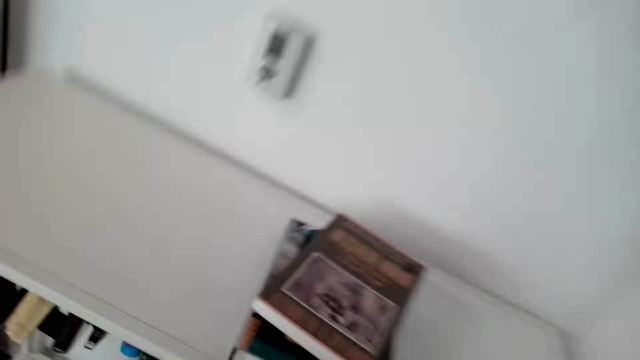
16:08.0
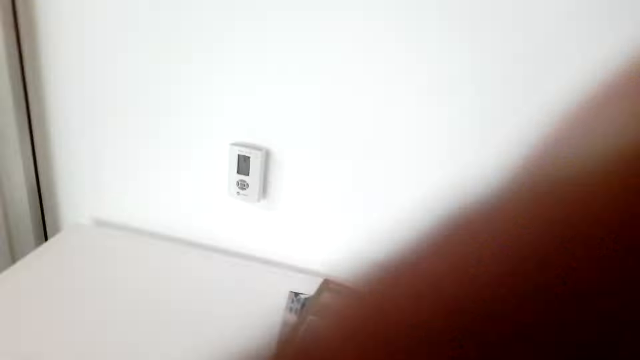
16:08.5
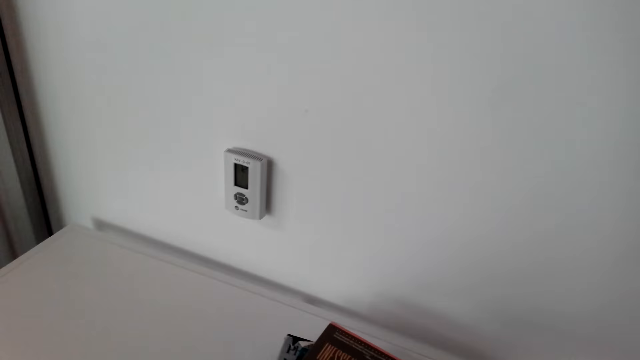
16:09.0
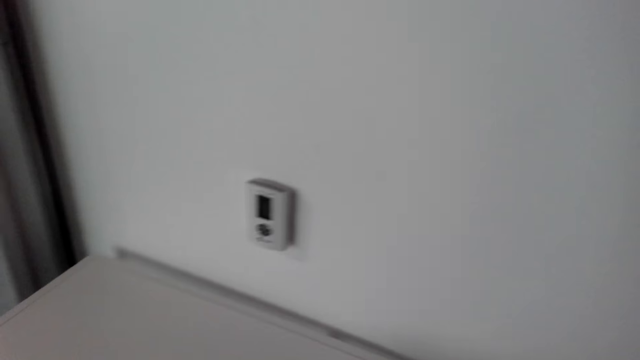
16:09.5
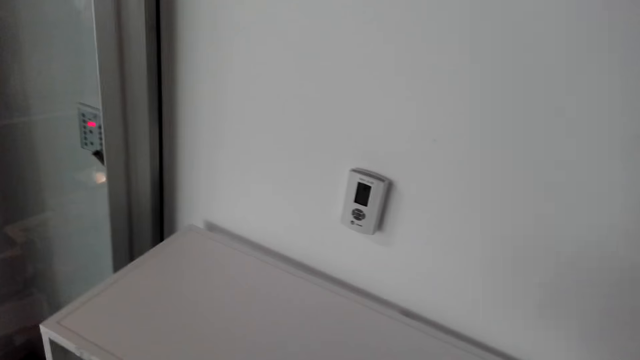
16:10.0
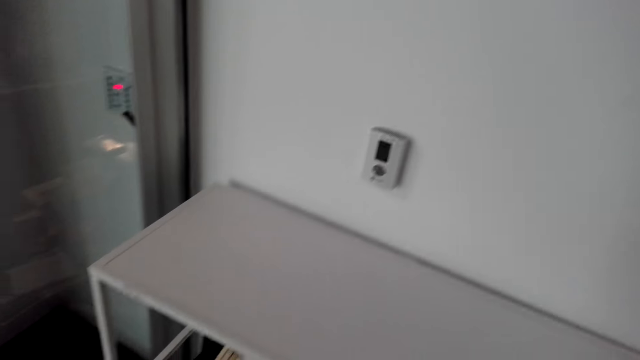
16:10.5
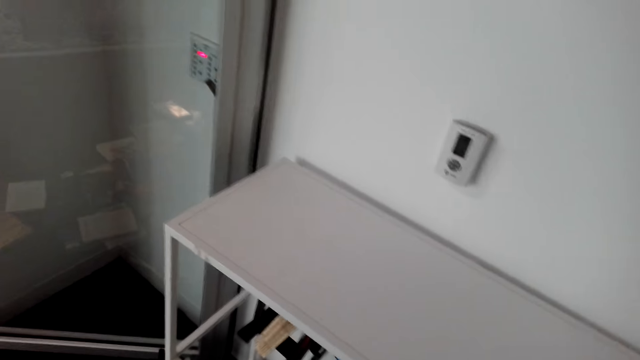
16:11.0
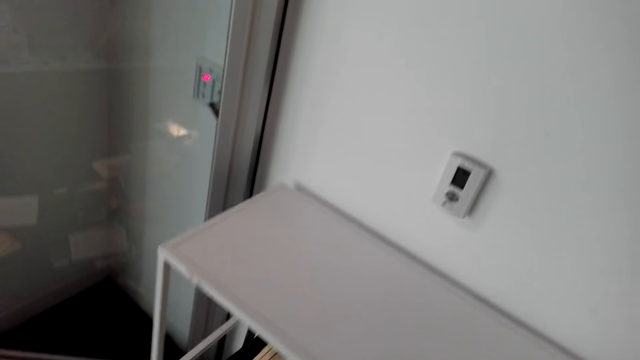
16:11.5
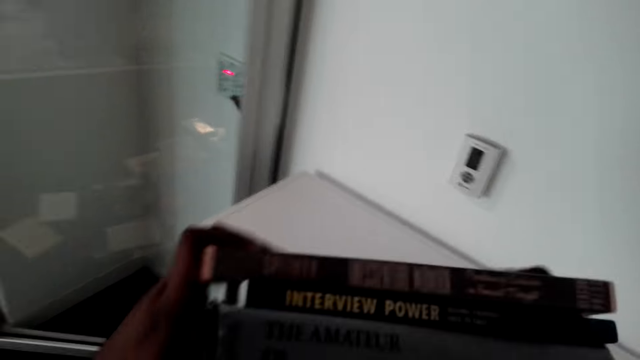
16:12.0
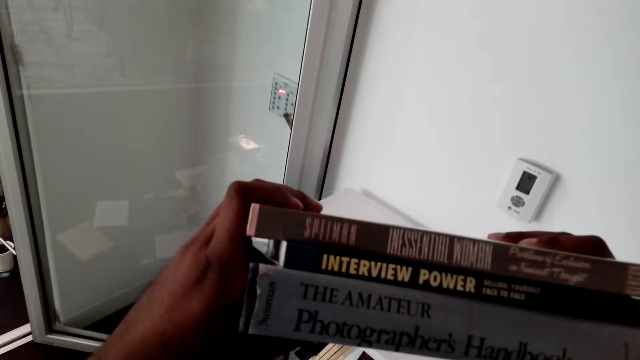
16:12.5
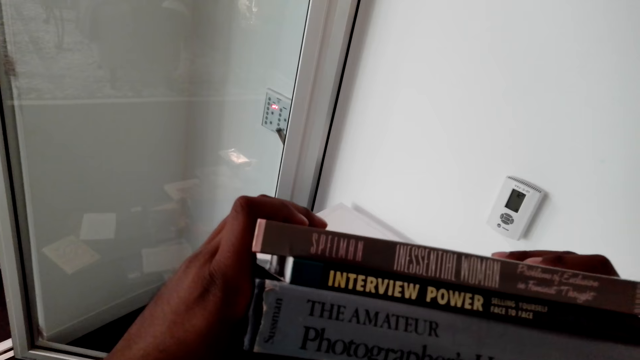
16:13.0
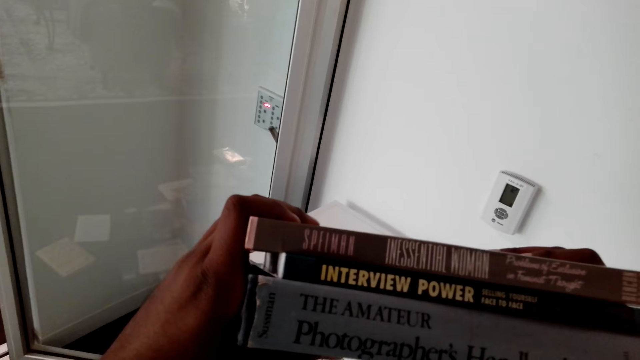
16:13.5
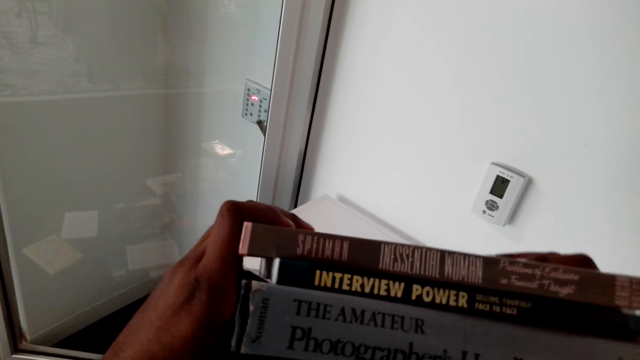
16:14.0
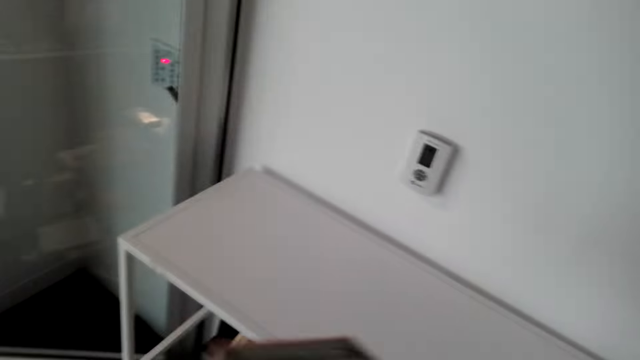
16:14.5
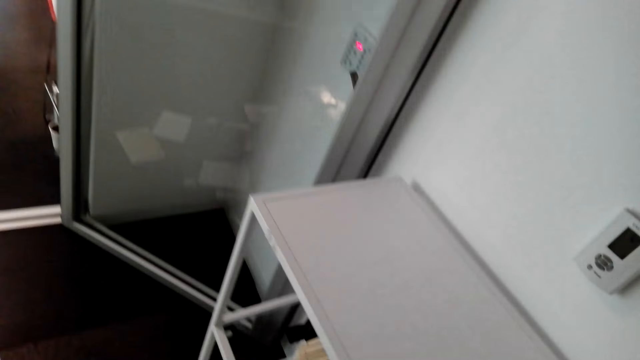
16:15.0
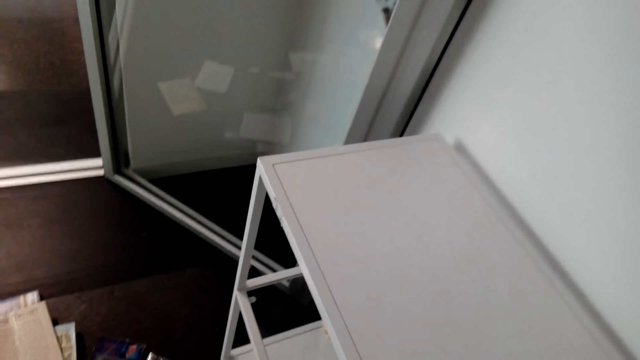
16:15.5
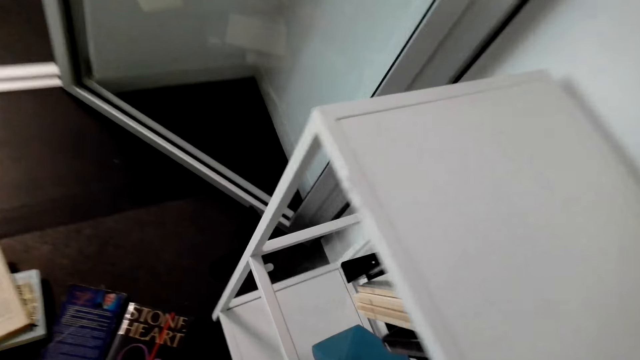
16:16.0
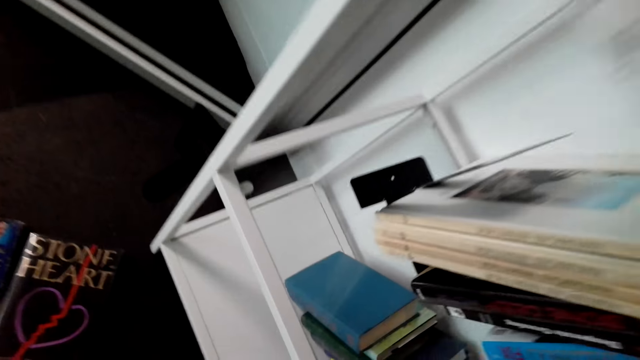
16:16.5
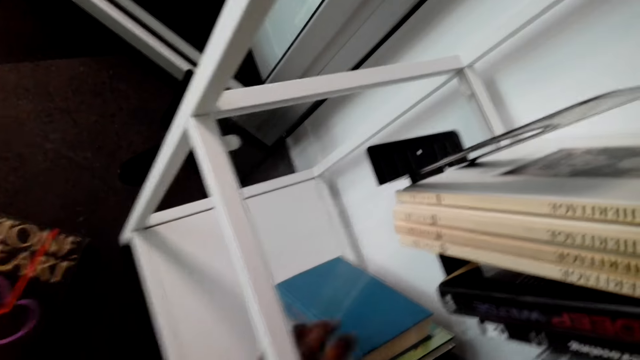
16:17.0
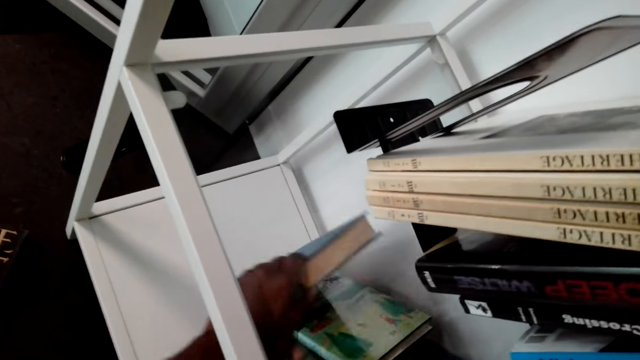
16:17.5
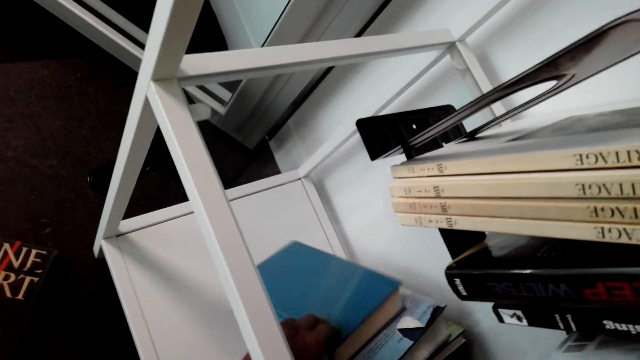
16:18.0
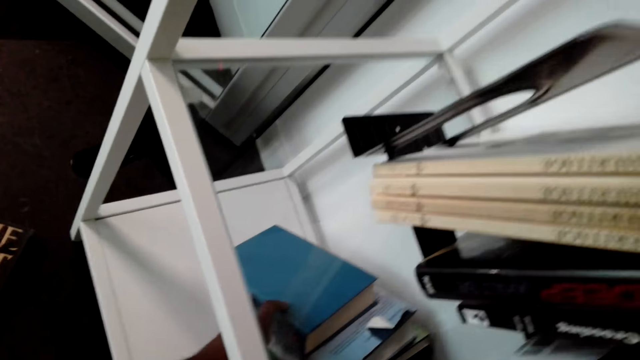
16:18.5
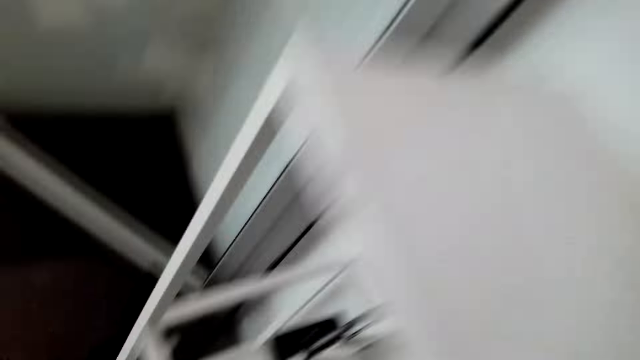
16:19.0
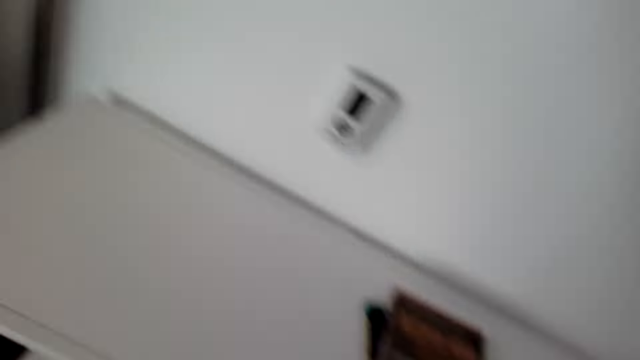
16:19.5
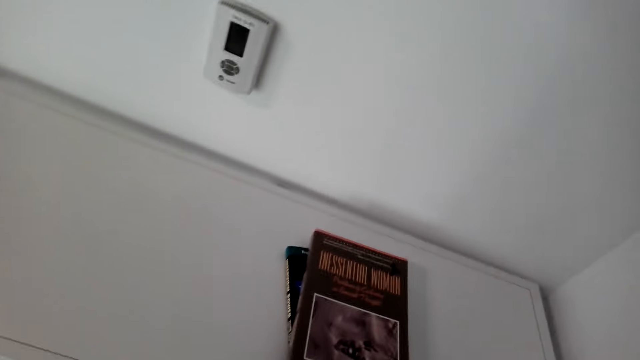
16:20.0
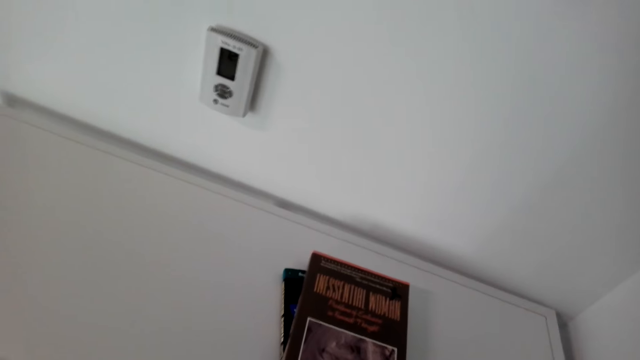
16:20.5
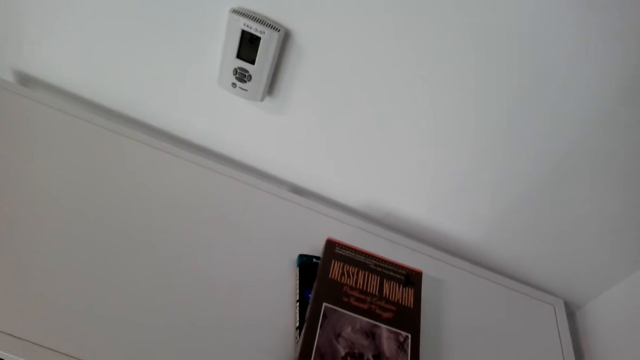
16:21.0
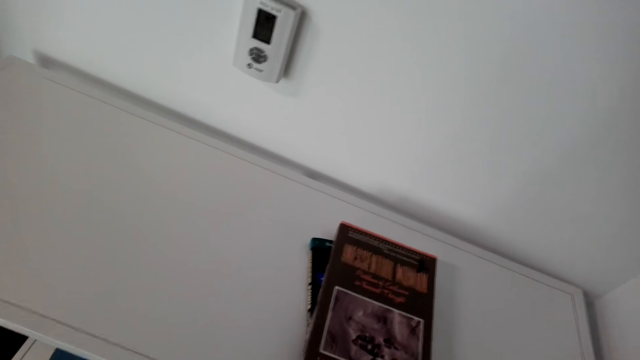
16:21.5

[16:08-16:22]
The camera wearer adjusts the camera. They pick the books on the shelf. They look at the books. They arrange the books. They put the books in the shelf.

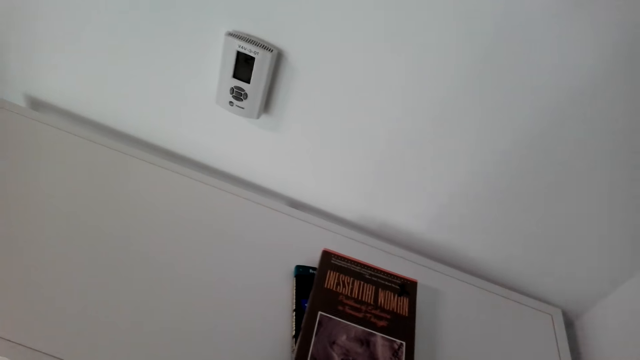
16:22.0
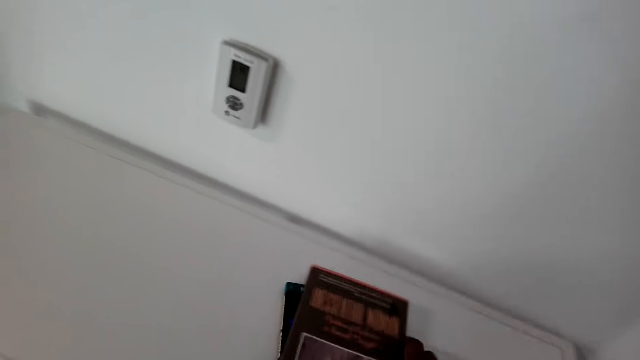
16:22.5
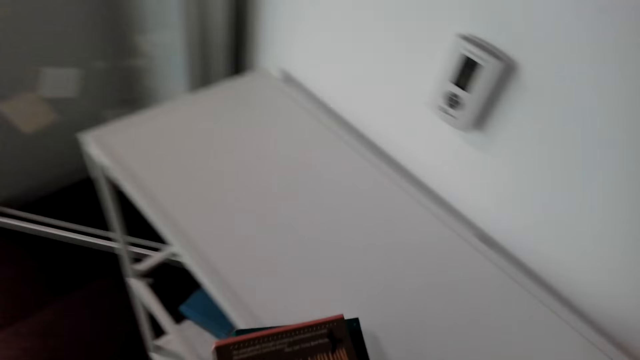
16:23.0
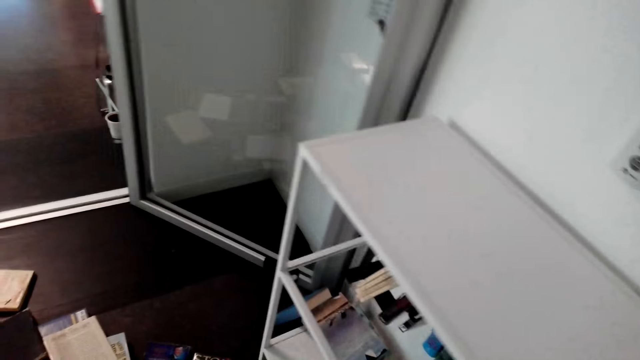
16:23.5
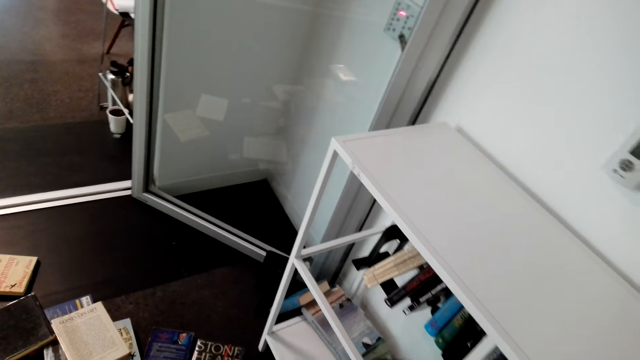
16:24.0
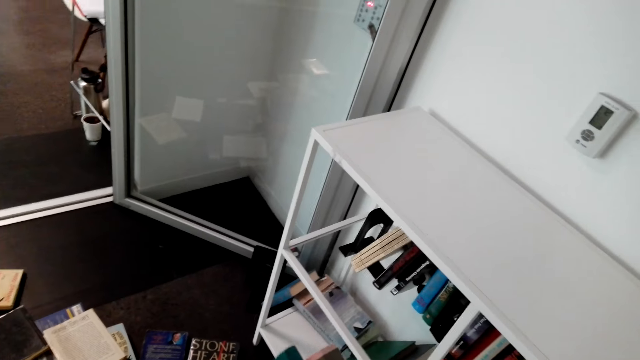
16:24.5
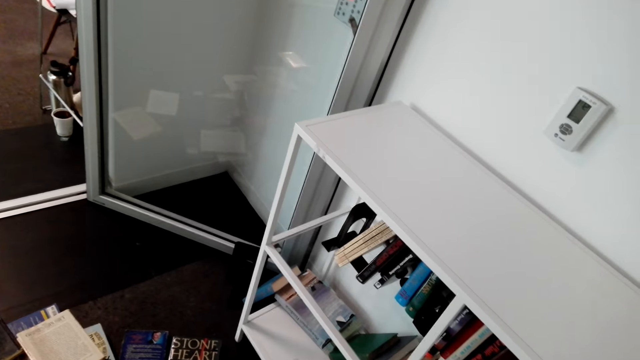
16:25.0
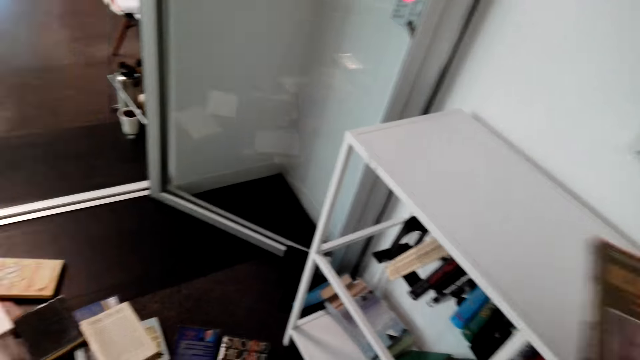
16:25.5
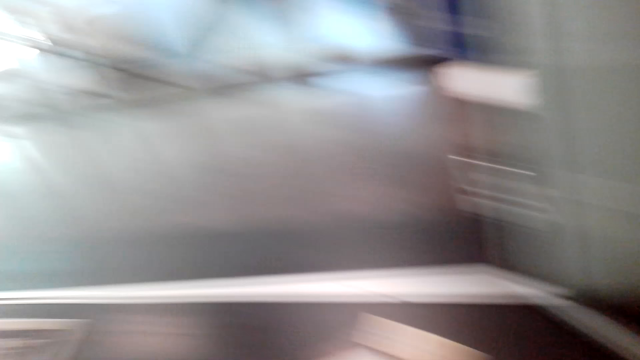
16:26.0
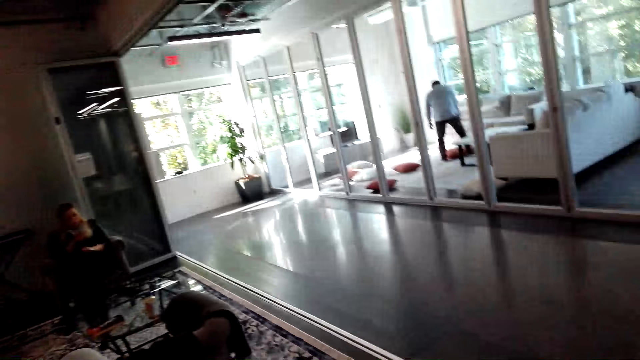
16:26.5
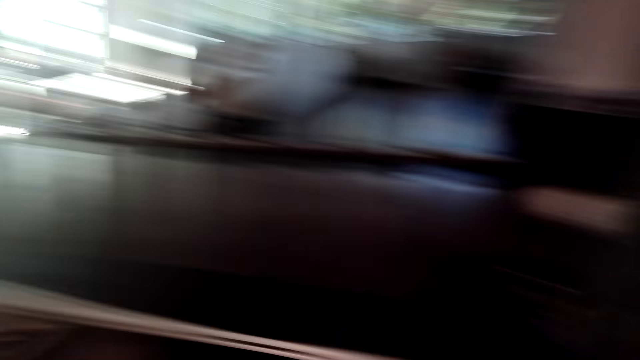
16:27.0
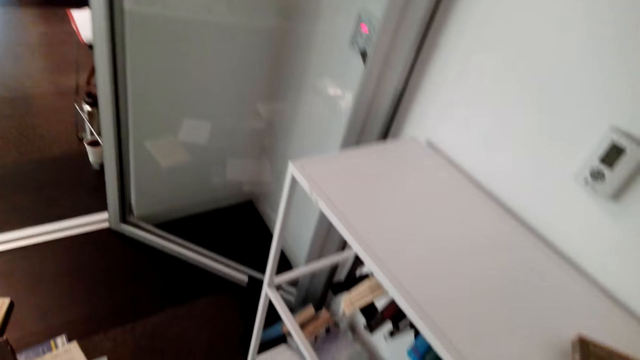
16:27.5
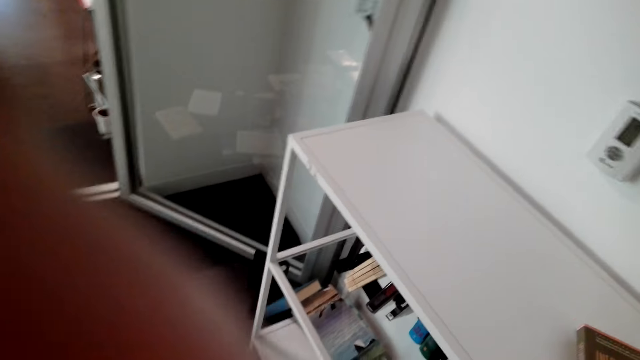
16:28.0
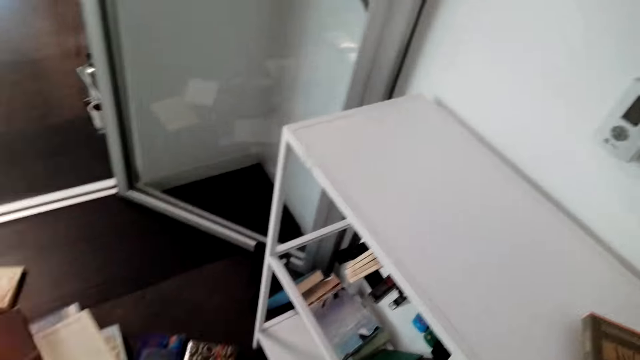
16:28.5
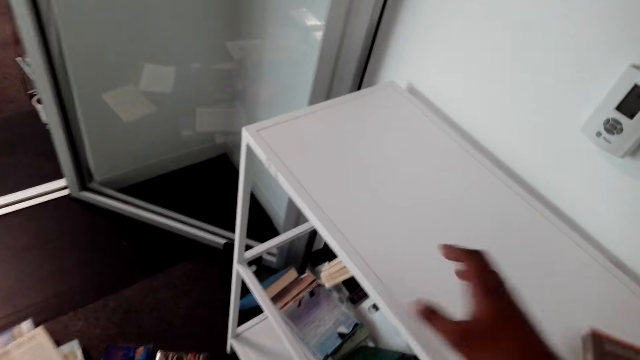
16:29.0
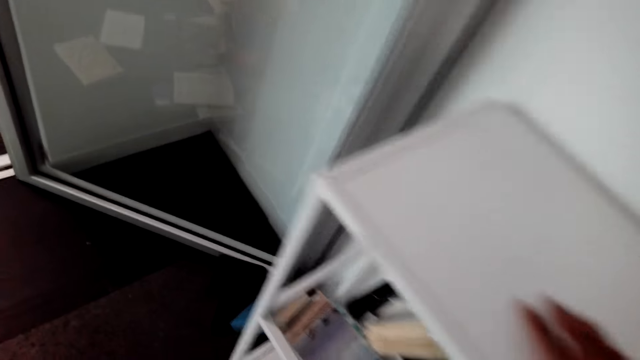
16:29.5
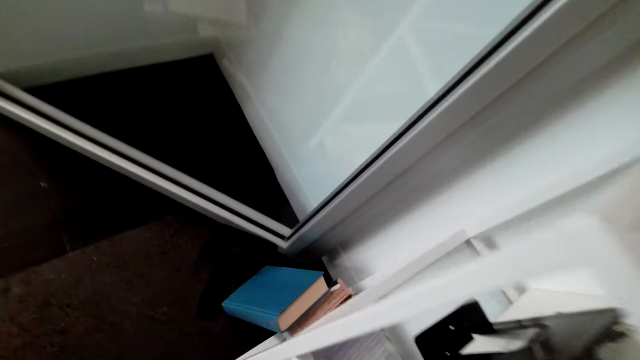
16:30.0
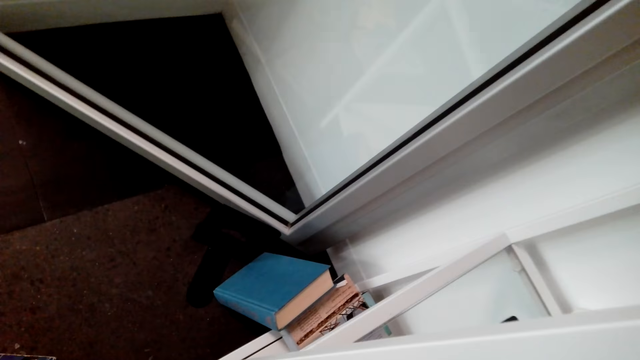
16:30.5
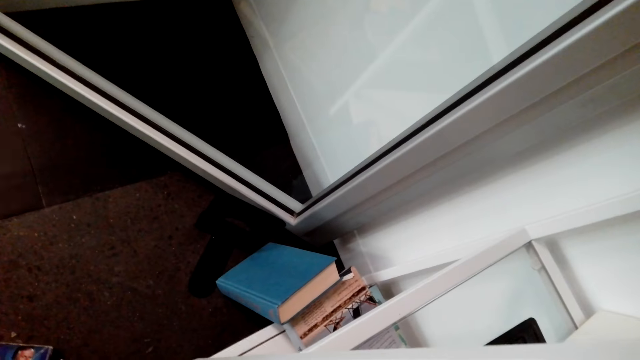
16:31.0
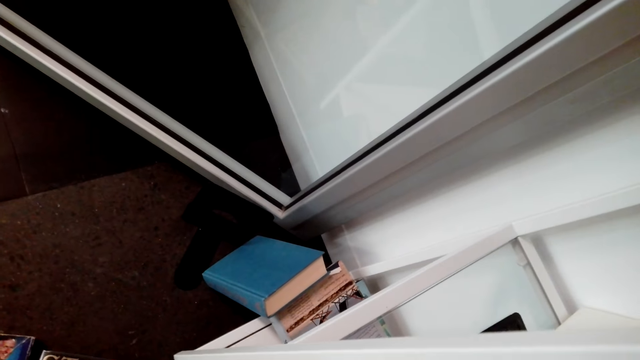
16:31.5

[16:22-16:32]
The camera wearer picks the other books on the shelf. A lady converses with the camera wearer. The camera wearer adjusts the camera.
